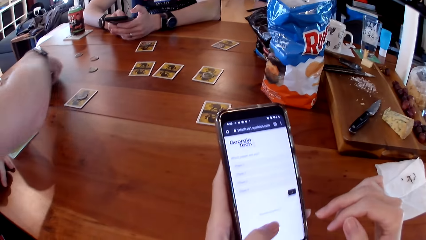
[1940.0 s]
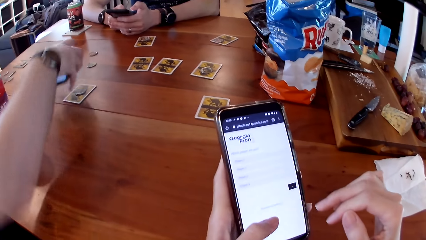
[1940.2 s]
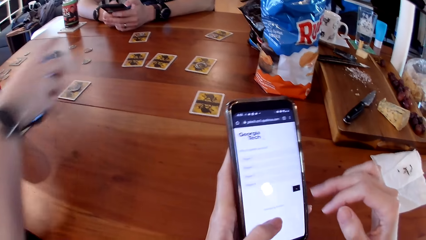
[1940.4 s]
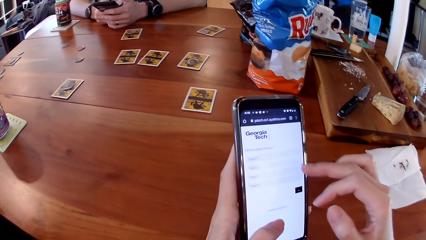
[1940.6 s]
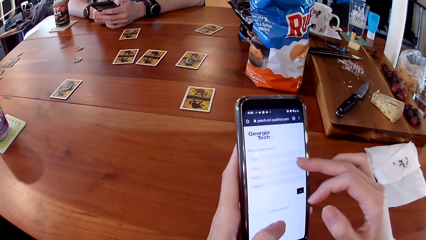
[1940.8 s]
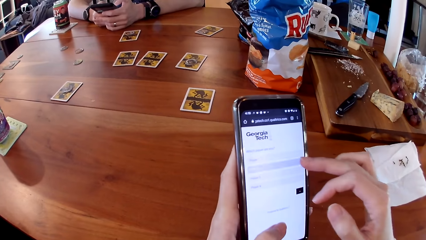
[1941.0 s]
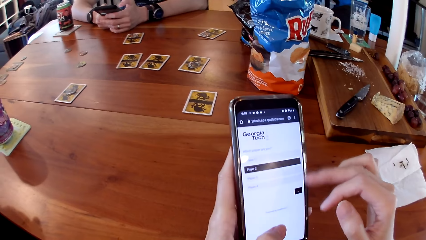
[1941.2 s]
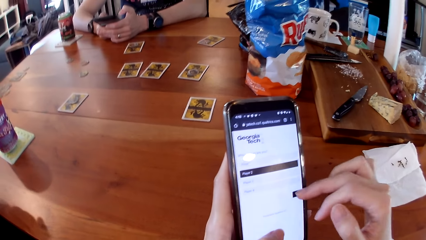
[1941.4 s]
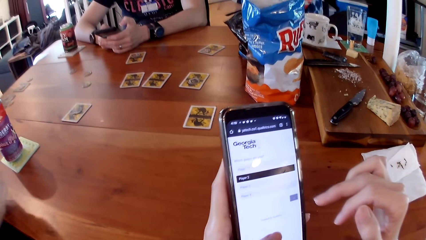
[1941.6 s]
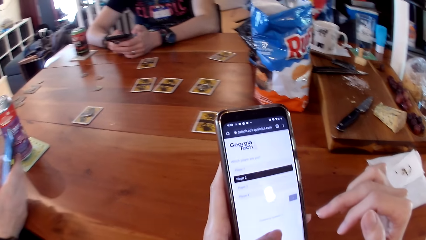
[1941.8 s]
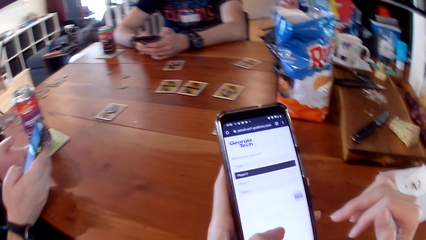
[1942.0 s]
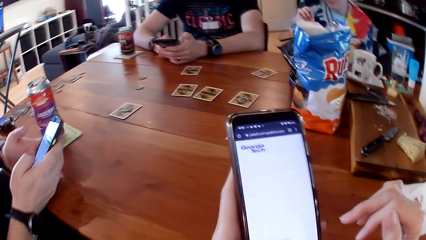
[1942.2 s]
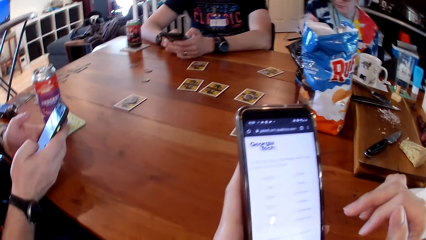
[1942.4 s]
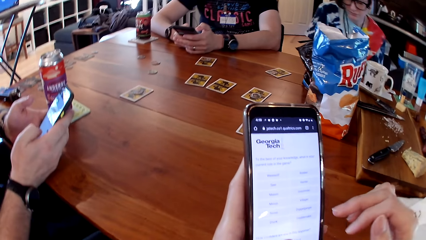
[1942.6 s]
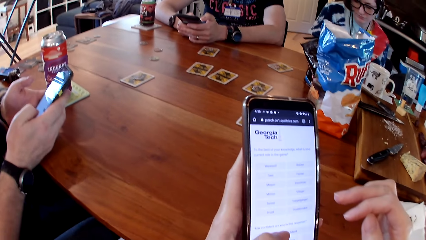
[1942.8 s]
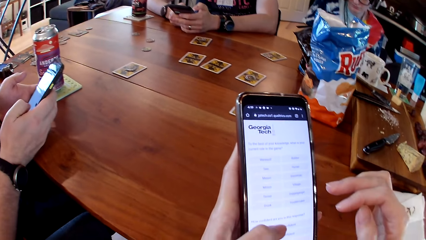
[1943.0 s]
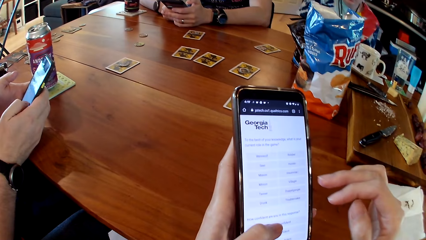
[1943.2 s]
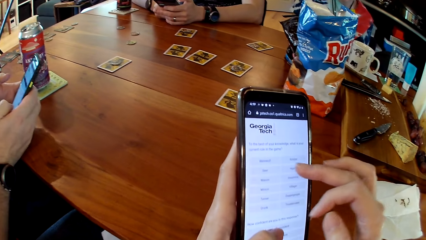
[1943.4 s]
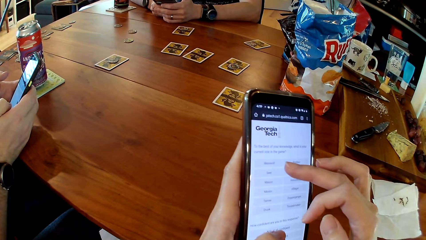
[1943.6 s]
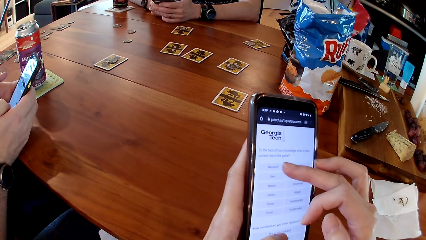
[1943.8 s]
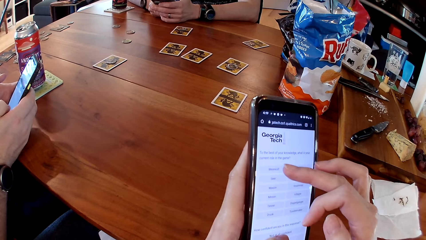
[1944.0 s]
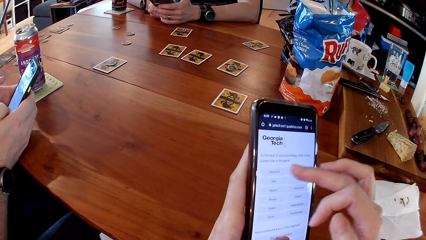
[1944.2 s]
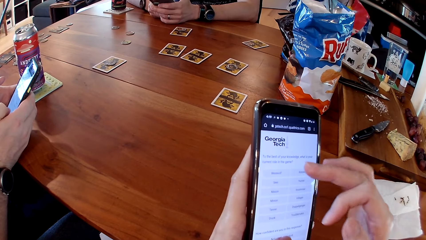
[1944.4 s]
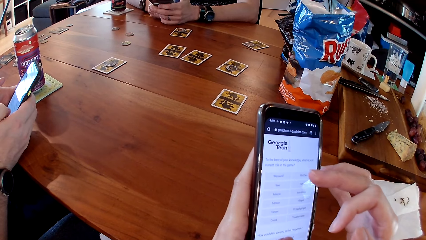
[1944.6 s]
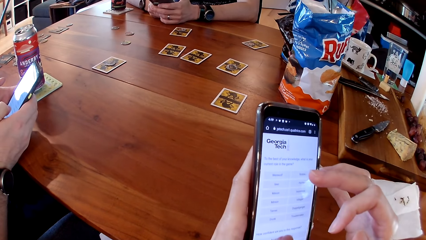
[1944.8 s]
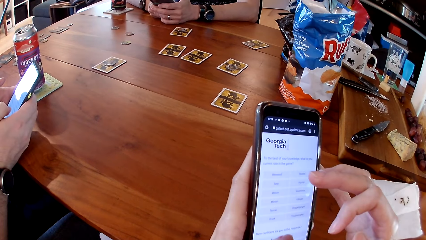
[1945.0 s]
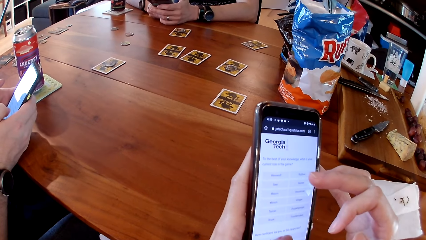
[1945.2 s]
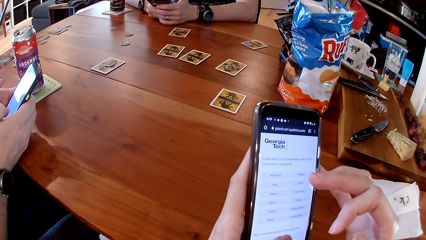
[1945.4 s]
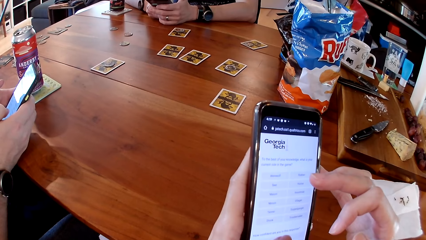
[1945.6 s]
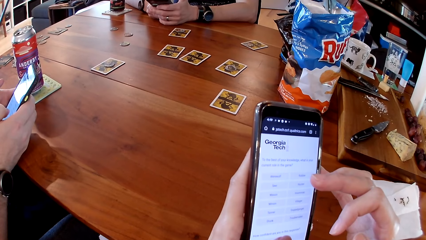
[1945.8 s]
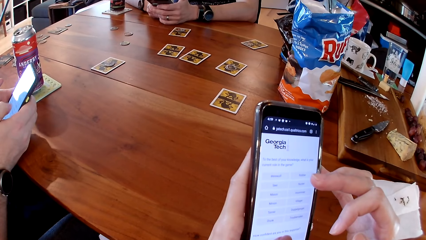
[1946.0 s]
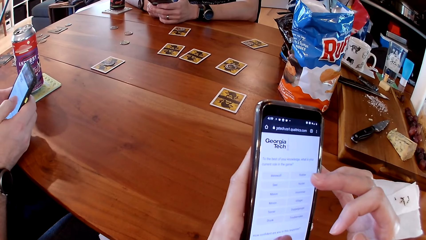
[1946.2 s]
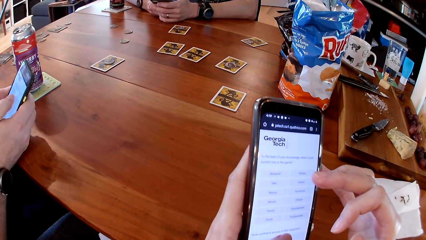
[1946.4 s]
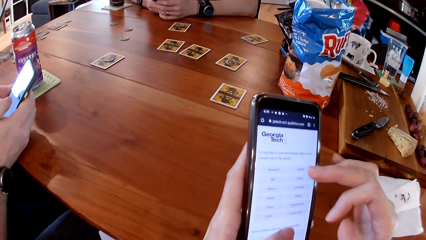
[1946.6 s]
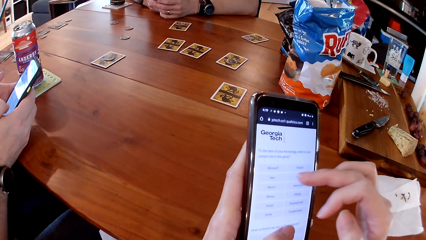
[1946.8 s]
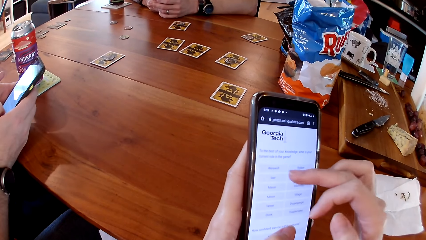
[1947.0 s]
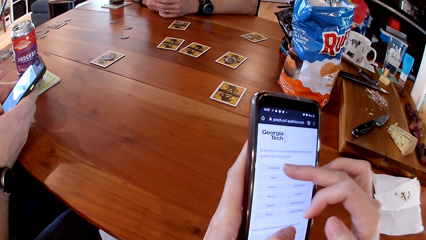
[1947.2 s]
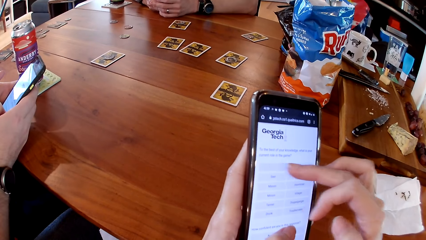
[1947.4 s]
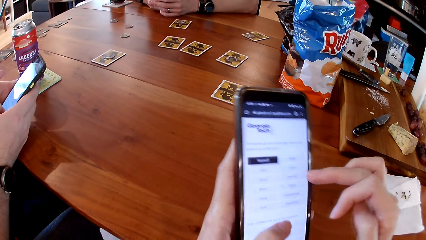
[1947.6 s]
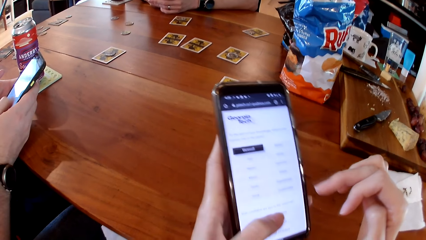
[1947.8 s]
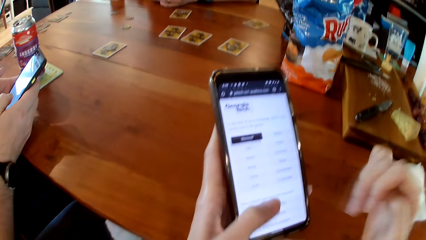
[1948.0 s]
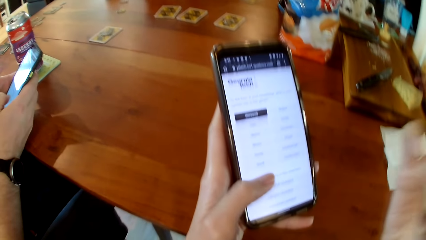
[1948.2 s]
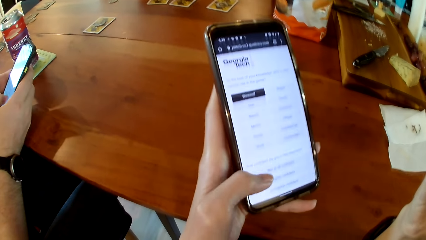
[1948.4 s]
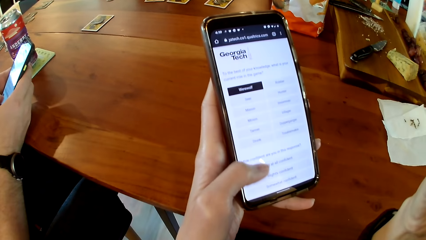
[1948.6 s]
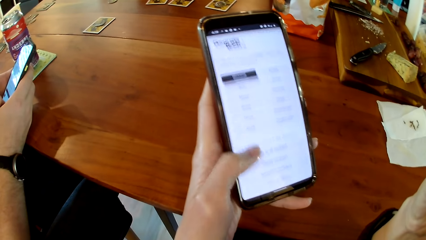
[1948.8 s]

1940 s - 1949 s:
A person takes his phone. The person operates the phone.

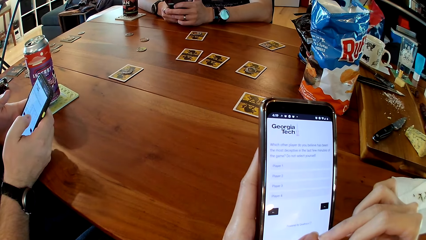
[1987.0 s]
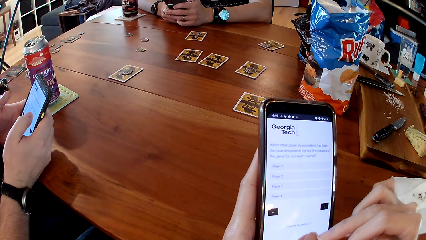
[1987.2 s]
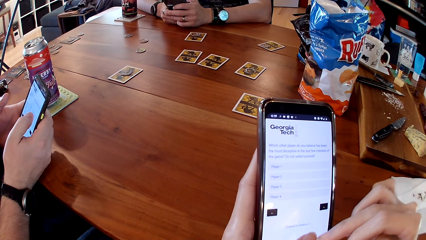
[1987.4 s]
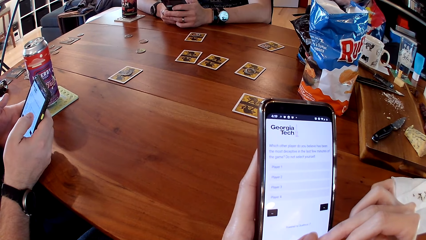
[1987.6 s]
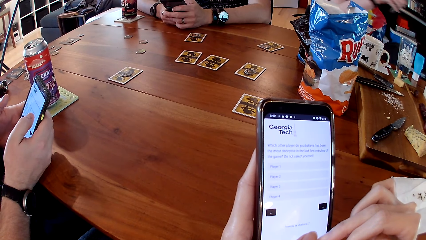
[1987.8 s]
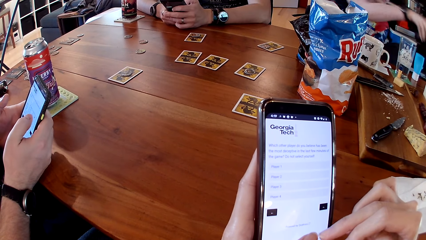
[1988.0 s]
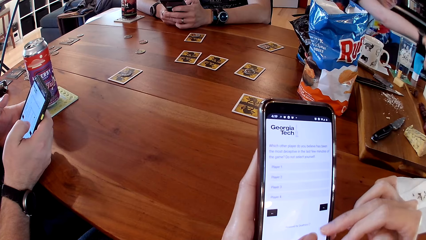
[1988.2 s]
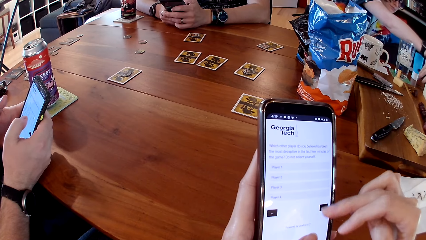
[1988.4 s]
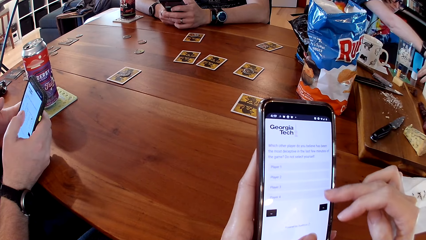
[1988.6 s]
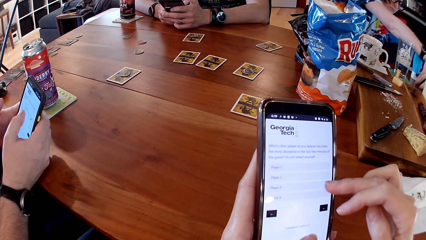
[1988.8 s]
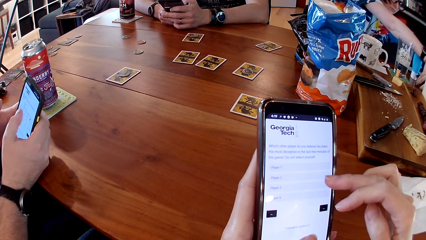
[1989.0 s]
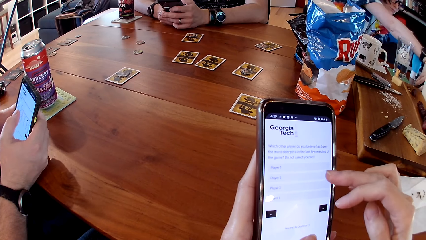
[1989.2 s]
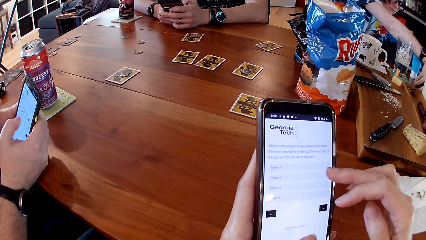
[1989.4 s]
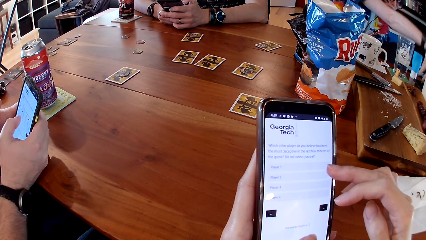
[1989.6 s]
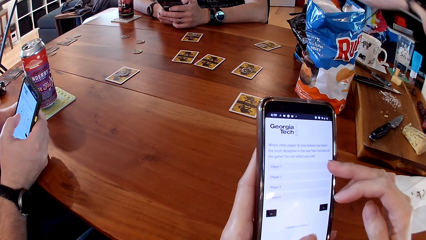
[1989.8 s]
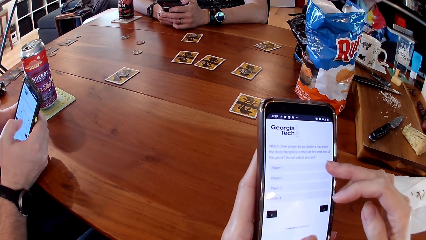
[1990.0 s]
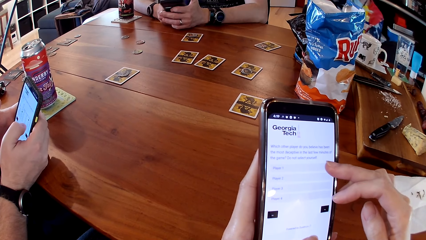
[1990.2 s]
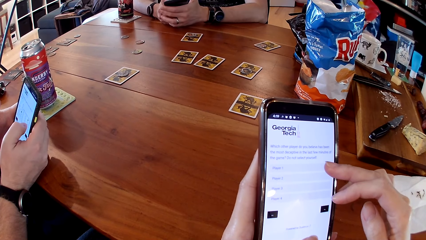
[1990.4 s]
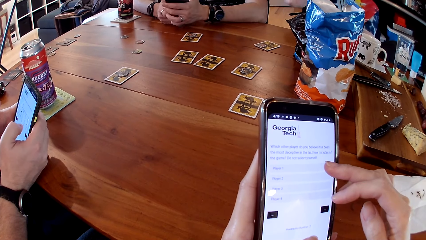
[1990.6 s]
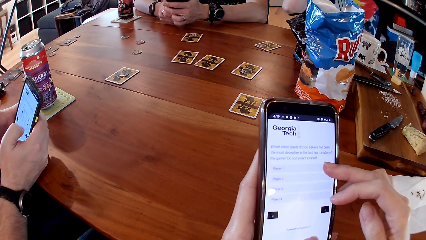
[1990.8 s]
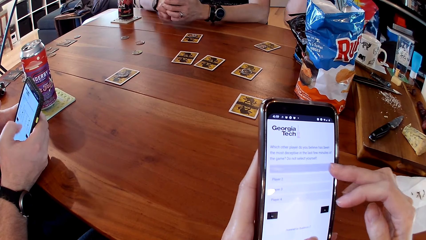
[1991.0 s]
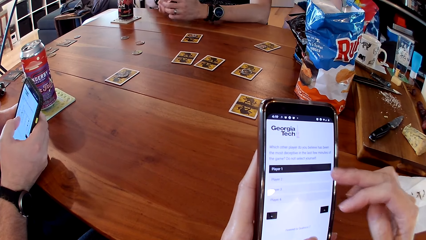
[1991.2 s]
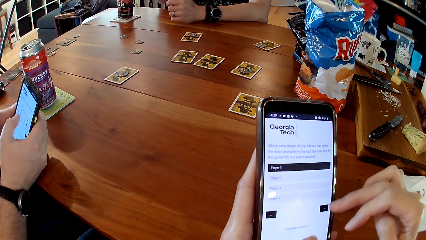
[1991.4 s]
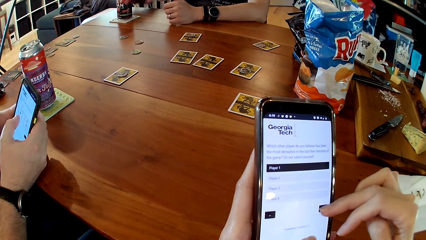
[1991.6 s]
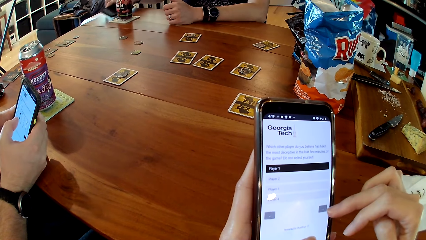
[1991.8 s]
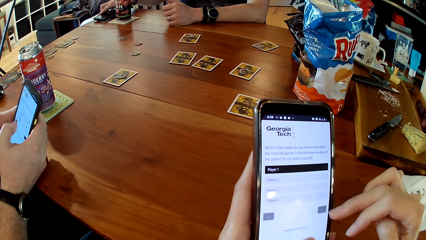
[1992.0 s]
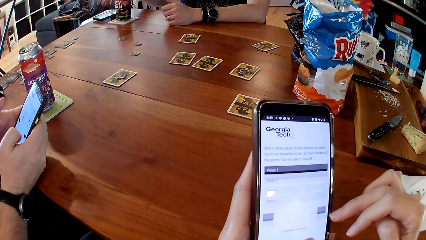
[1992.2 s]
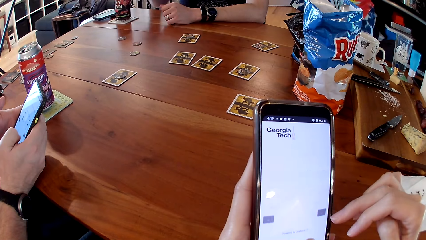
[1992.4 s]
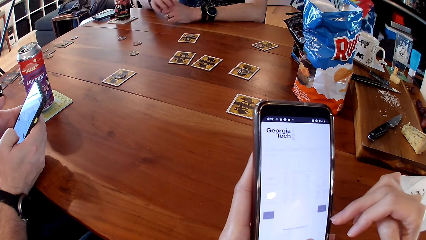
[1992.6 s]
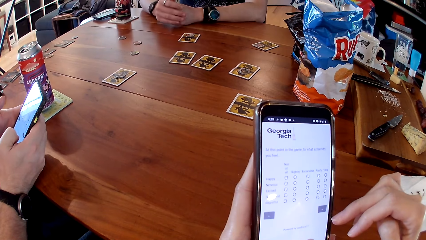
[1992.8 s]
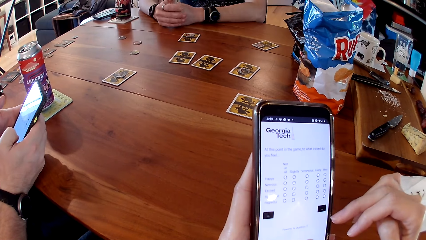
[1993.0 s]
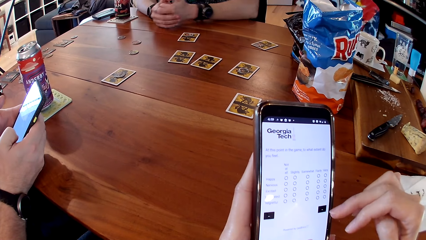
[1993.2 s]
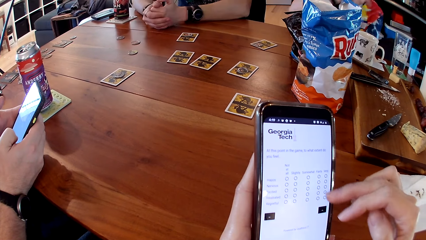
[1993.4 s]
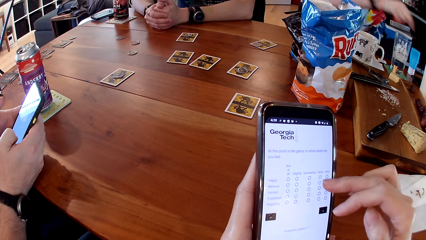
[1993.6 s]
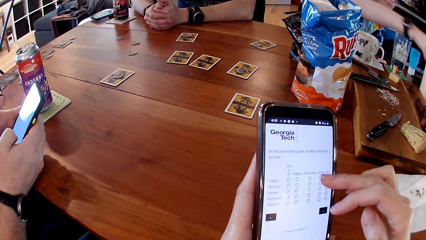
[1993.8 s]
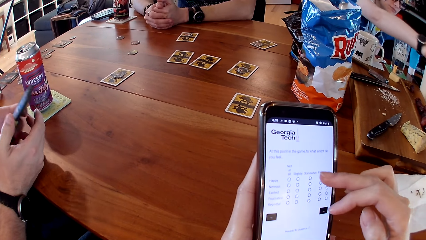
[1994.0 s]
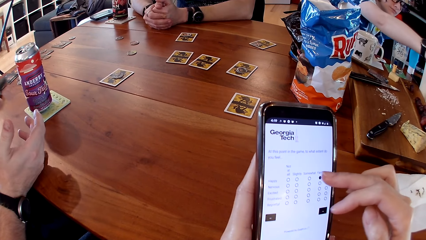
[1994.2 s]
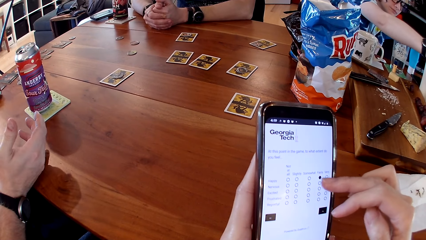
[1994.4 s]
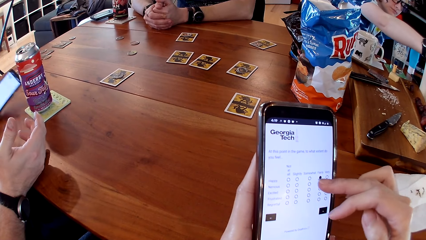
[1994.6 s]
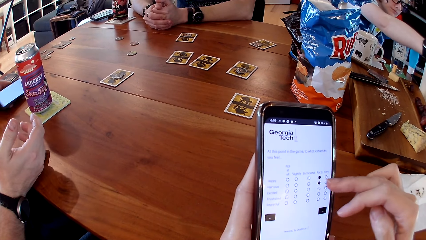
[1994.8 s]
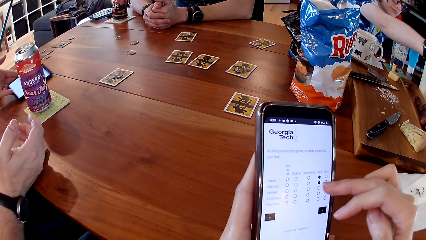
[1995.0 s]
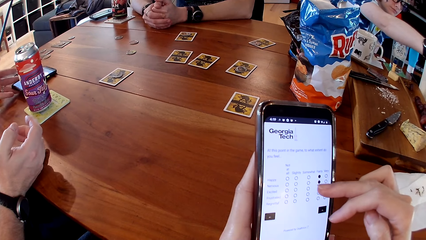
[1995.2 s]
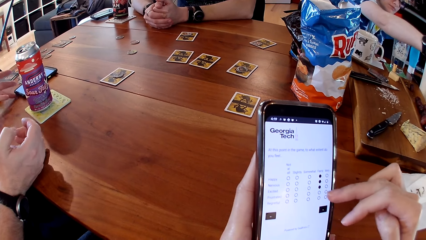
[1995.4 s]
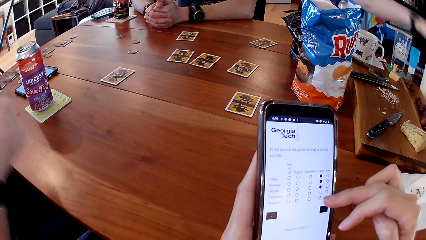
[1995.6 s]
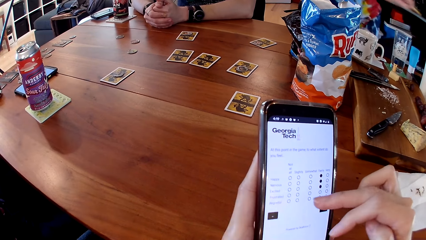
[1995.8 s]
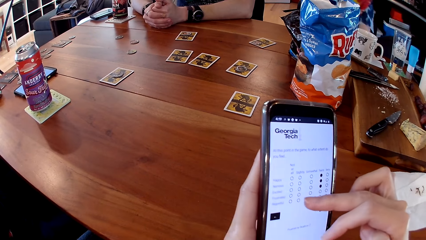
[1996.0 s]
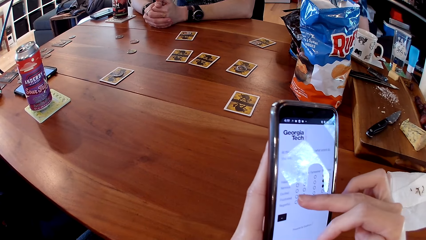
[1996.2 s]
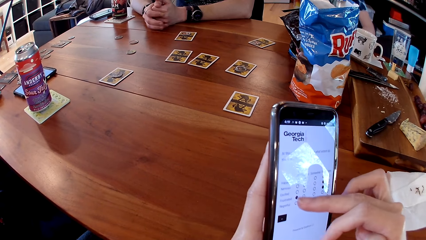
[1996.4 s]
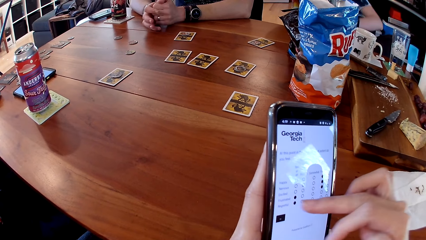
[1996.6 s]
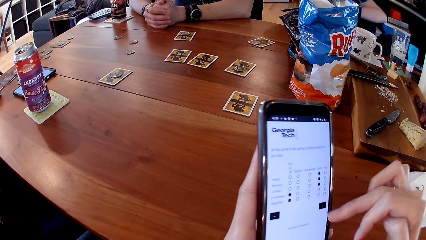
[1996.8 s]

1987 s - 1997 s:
A person puts her phone on the table. Another person places his phone on the table. The first person does something. A third person drops his phone on the table.
